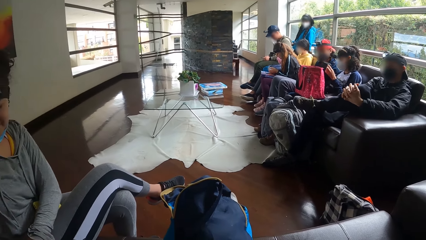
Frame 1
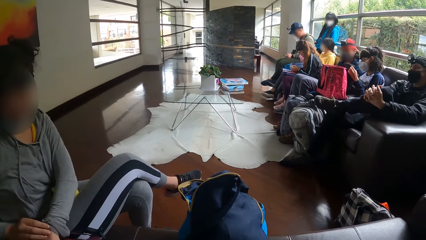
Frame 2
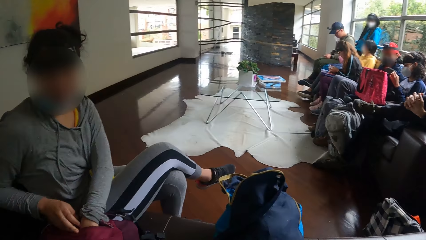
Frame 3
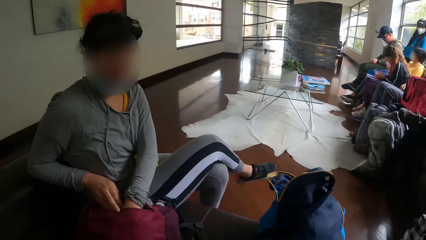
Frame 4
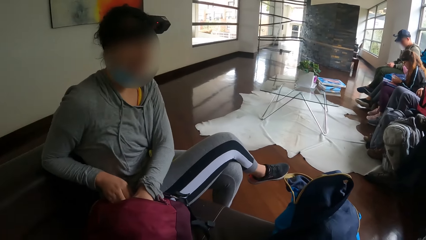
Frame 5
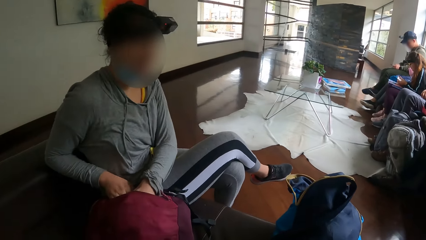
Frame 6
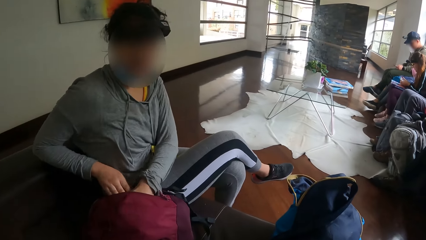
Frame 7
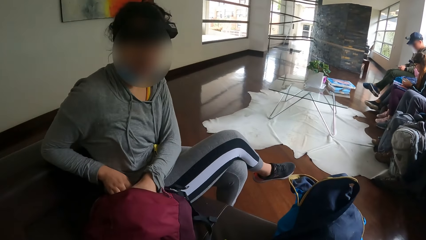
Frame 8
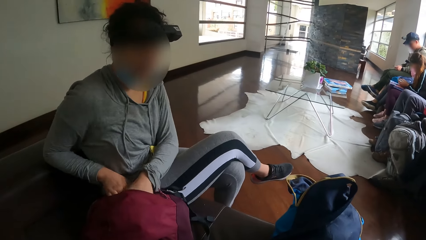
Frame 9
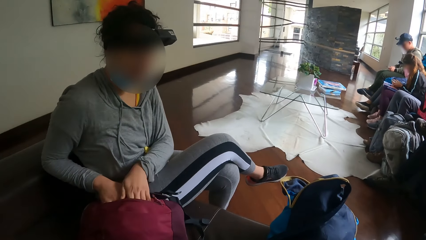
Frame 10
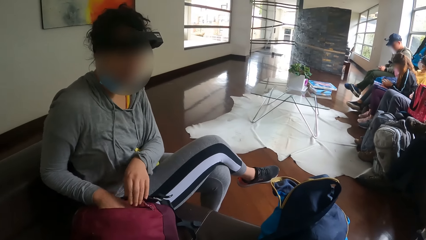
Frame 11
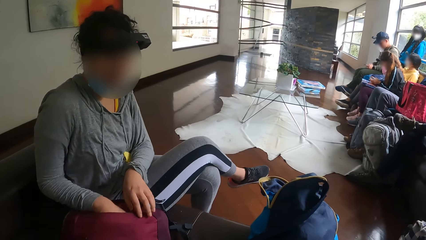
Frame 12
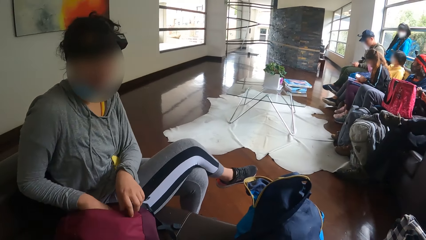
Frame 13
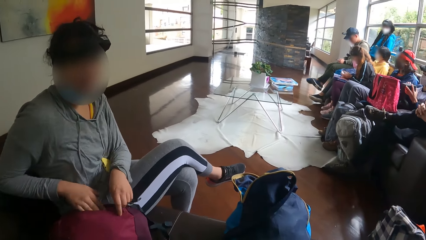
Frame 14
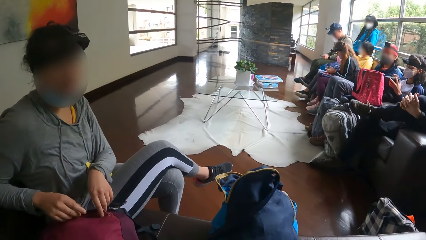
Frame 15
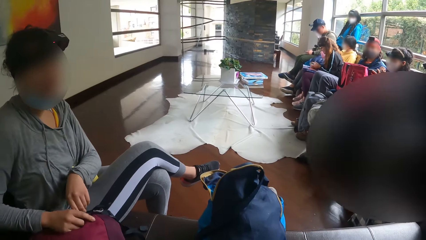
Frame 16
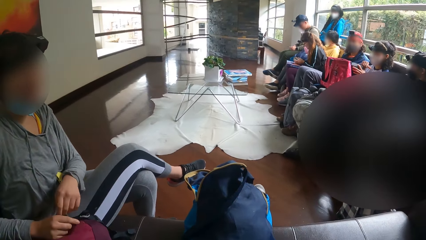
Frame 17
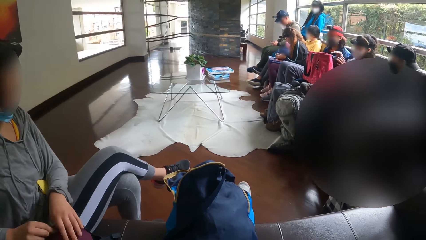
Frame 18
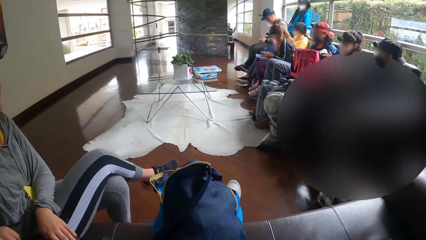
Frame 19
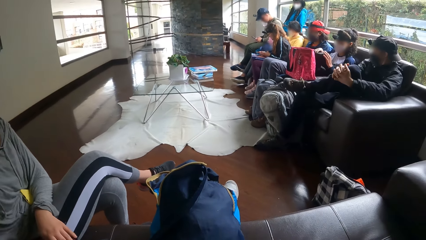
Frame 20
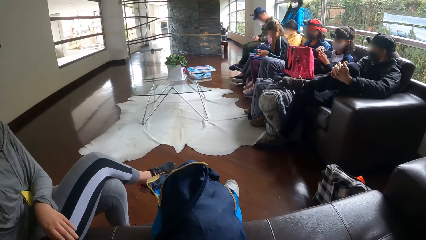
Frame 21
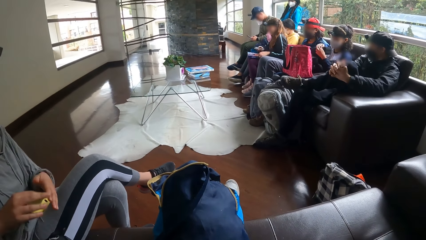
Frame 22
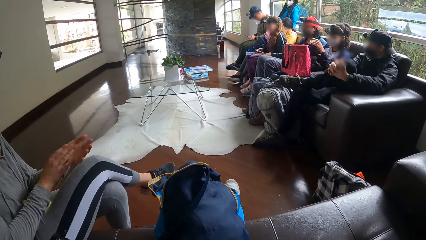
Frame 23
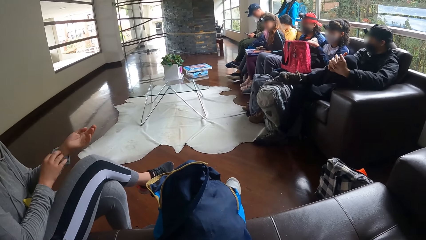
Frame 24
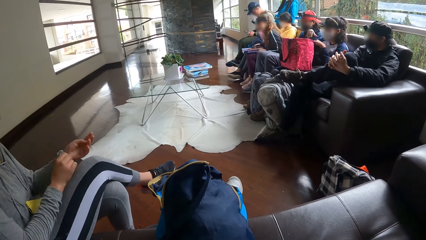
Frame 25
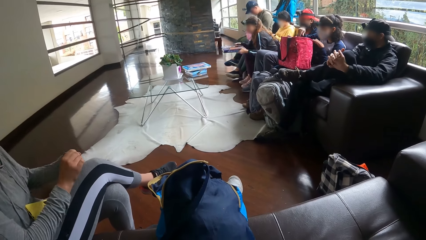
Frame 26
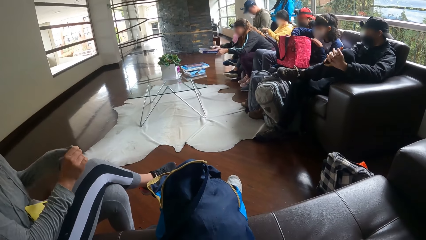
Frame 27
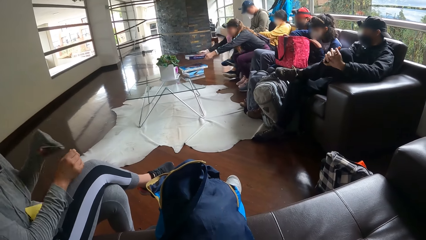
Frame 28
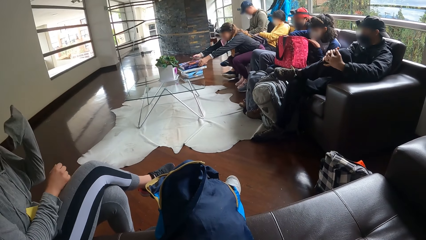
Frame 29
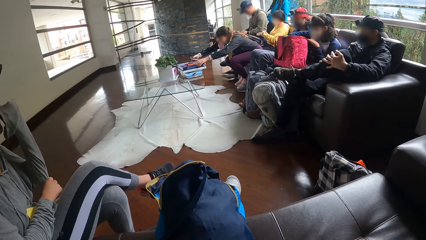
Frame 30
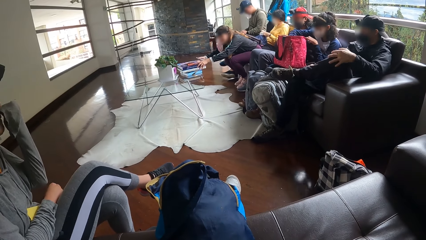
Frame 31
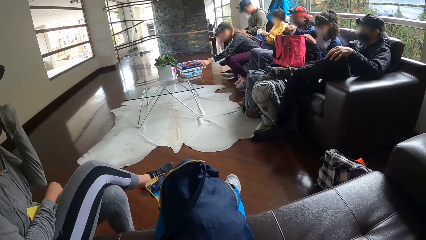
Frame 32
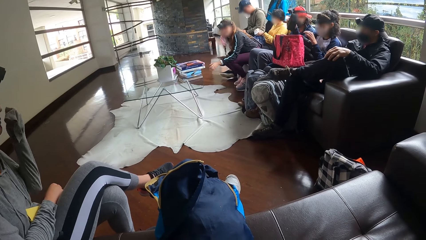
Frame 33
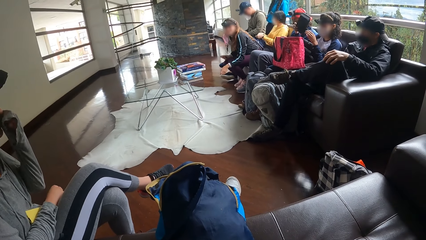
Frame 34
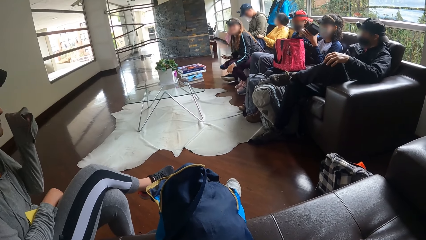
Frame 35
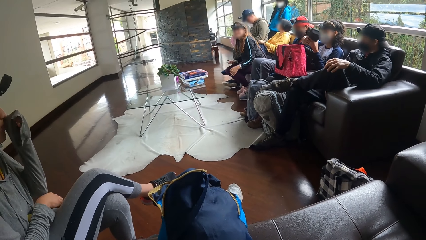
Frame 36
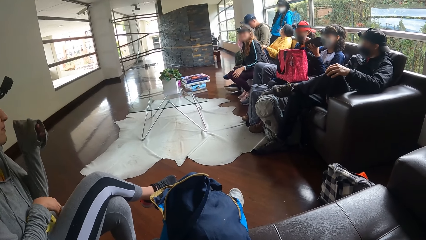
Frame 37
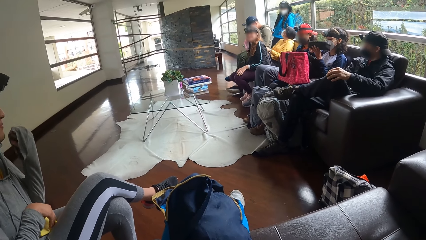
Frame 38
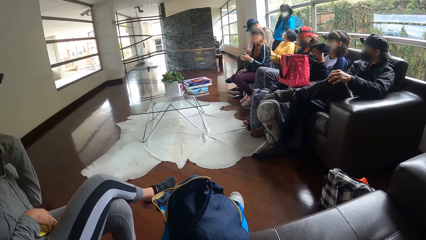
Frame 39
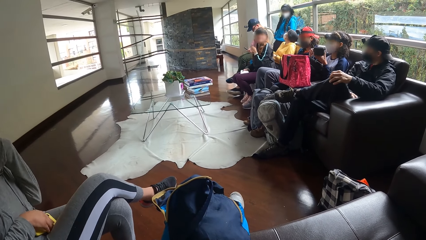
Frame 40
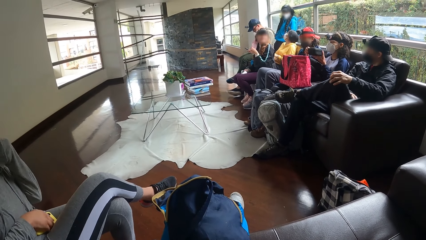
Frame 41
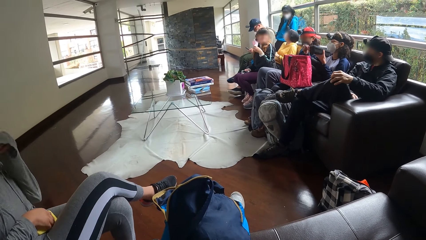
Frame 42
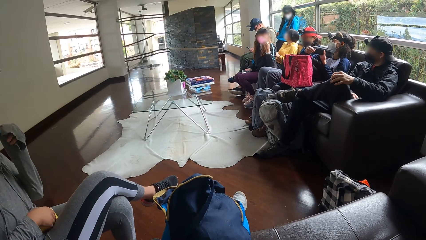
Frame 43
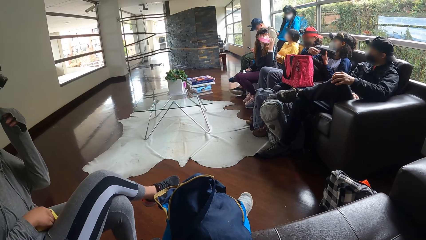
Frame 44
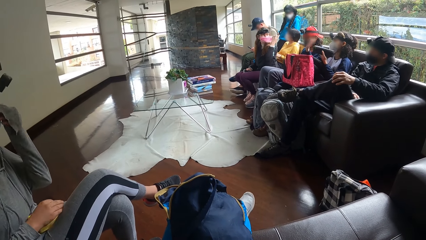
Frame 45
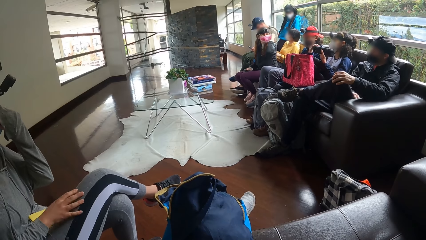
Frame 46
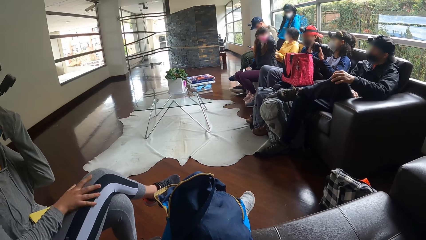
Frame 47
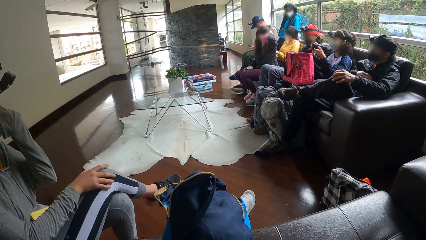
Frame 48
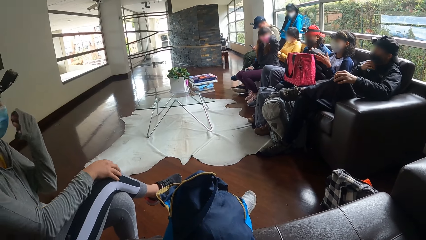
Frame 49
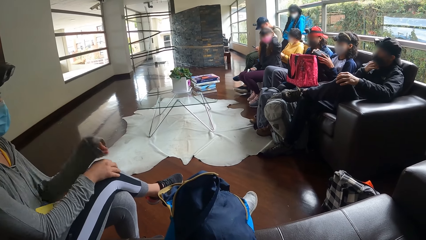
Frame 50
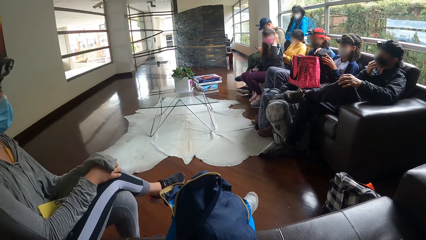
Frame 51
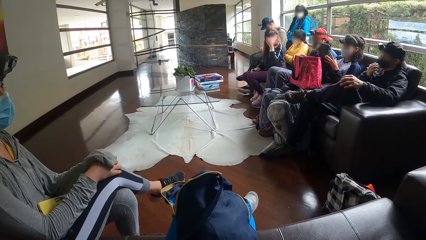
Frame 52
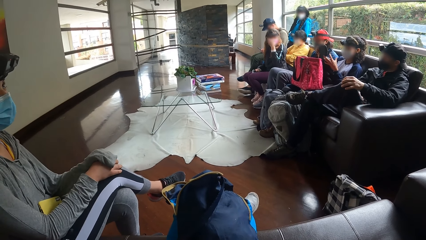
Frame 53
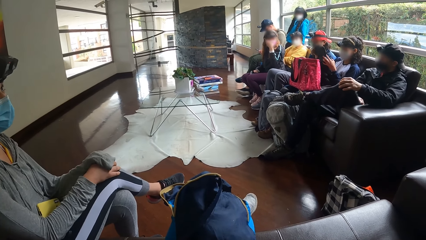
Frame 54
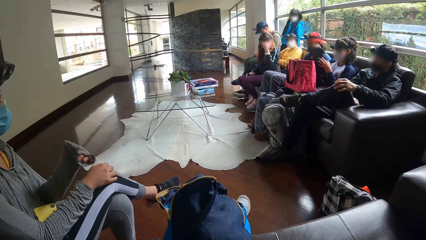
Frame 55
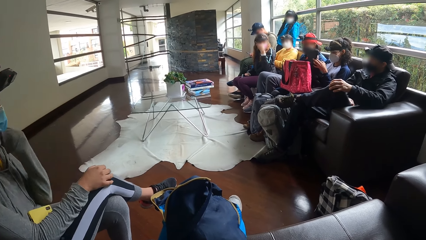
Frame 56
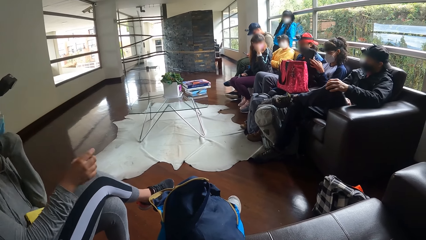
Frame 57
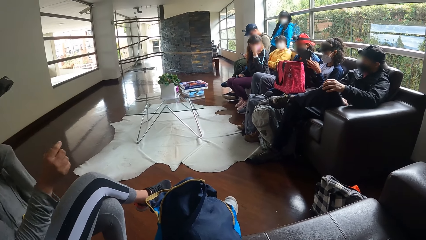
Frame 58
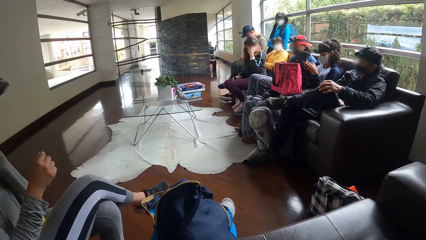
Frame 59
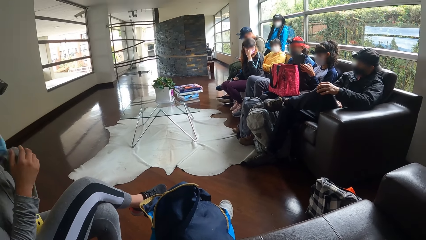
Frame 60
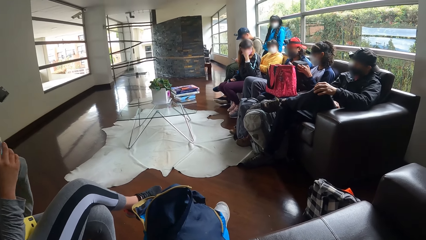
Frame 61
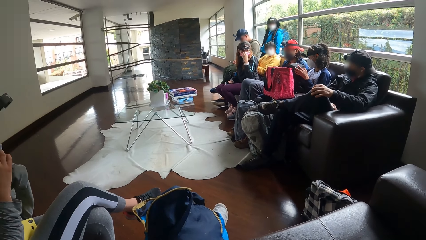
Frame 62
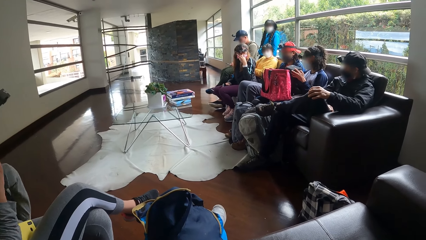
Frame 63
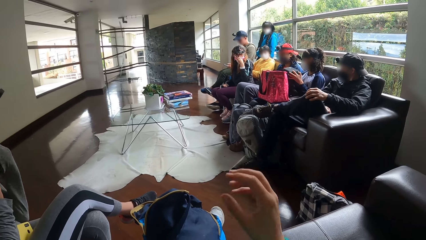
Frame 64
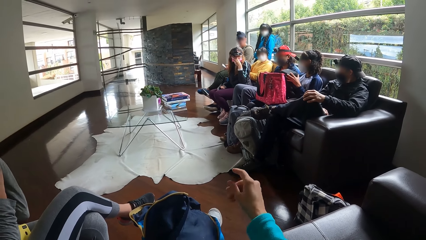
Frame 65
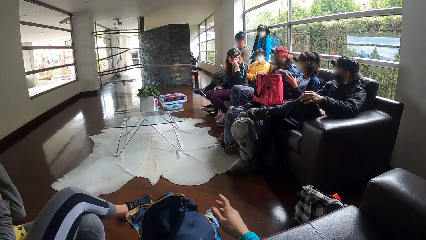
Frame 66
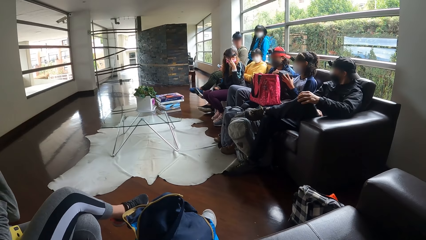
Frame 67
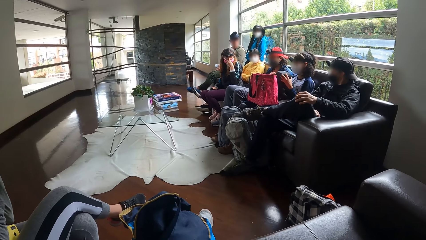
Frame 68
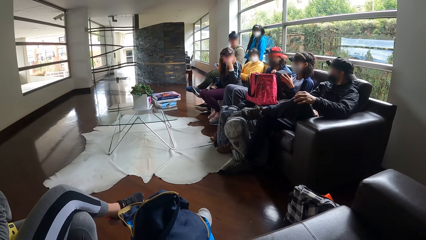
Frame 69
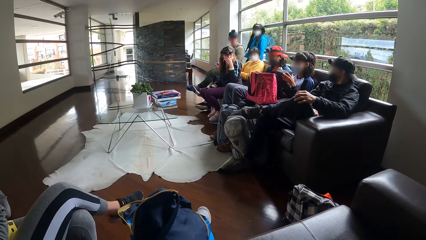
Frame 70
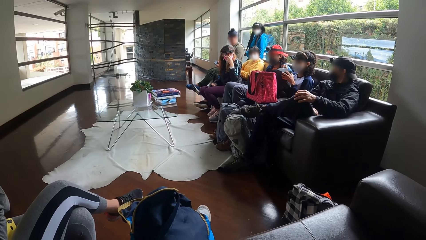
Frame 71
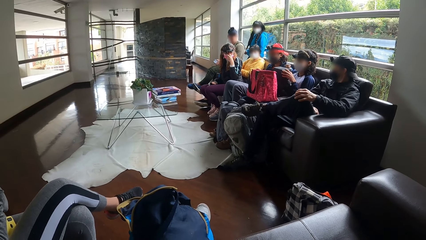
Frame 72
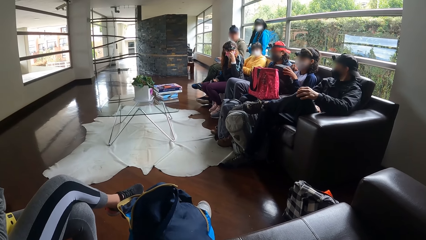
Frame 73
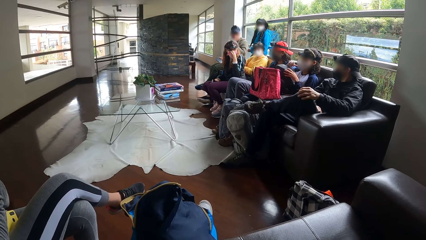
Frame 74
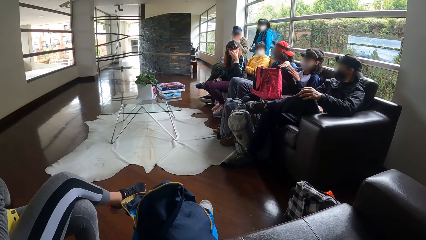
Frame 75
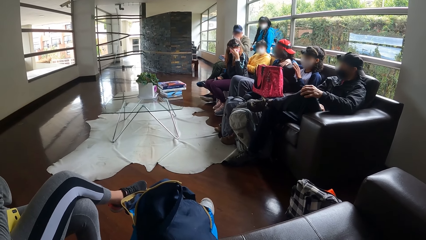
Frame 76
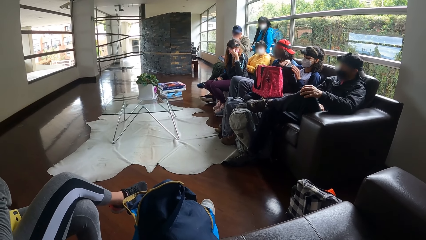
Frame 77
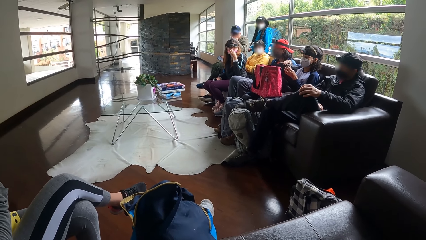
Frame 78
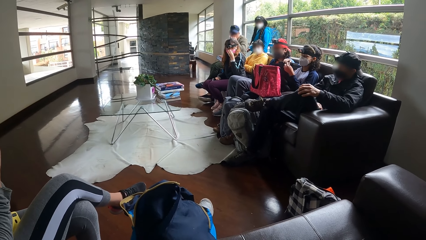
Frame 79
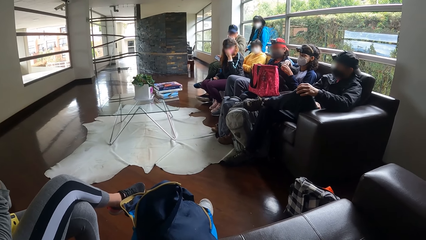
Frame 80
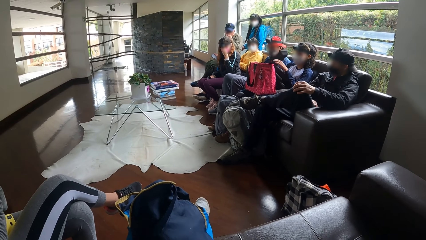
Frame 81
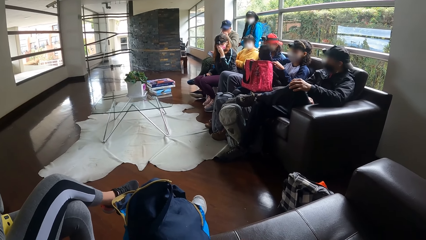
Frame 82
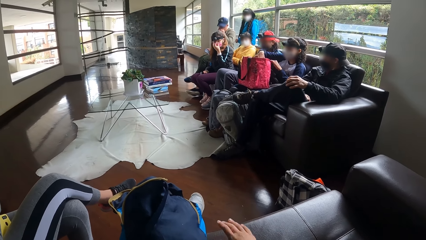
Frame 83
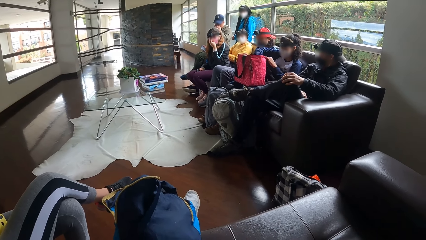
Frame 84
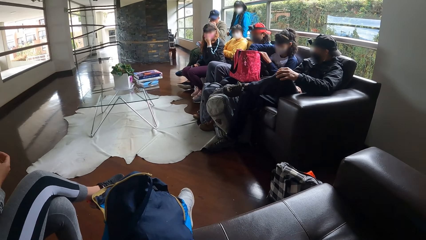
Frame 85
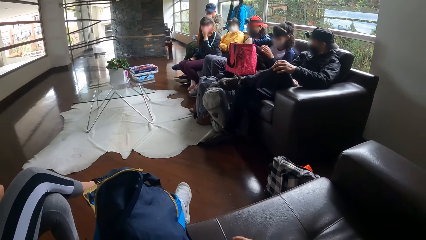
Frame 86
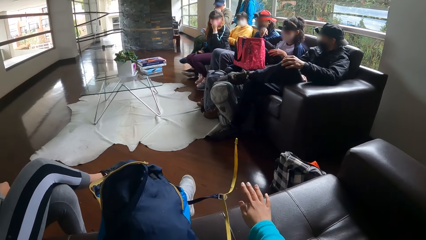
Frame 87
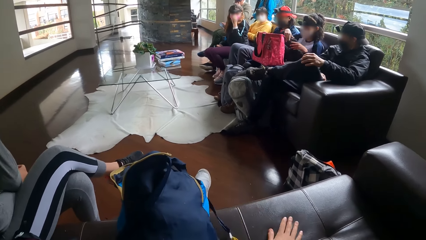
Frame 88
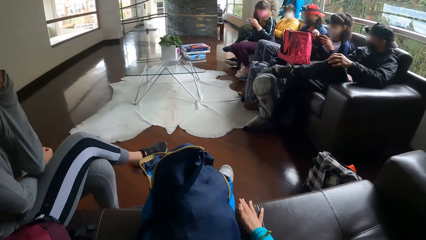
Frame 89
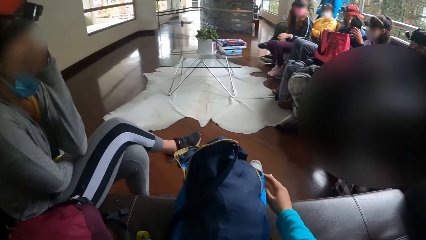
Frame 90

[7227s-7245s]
A woman searches through a bag on the chair with both hands. A lady puts her hands in the bag. The woman zips the bag with her right hand. The camera wearer looks at the lady. Another woman picks up the book from her legs with both hands and places the book on a table with both hands. The other woman converses with the first woman. The other woman adjusts the nose mask on her face with her left hand. A third woman opens a purse in her left hand with her right hand. The camera wearer gestures out with his hand. The third woman closes the purse in her left hand with her right hand. The camera wearer brushes the chair with her right hand. The third woman places the purse into the bag on her legs with her right hand.
